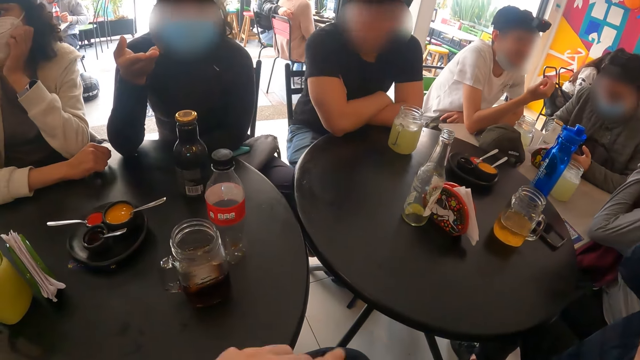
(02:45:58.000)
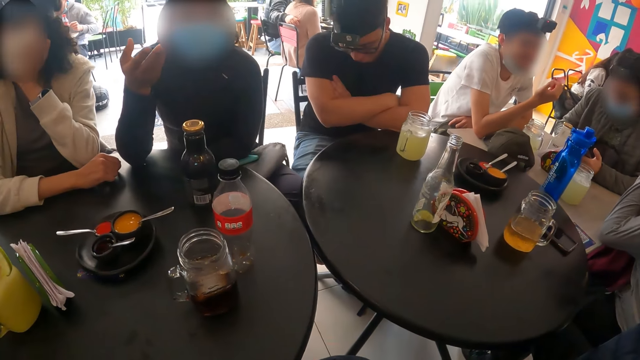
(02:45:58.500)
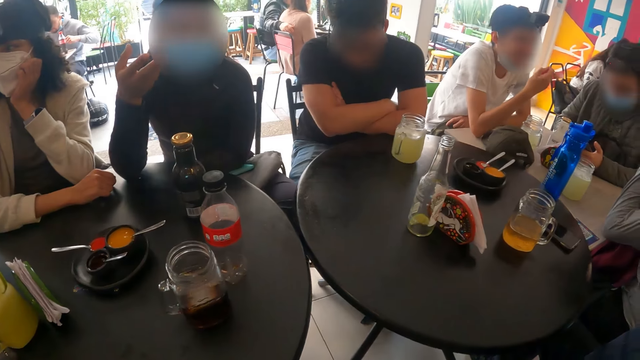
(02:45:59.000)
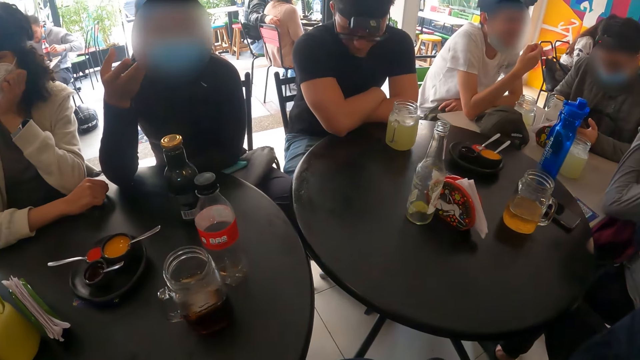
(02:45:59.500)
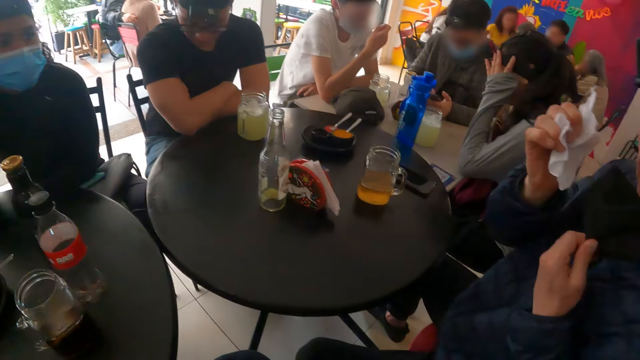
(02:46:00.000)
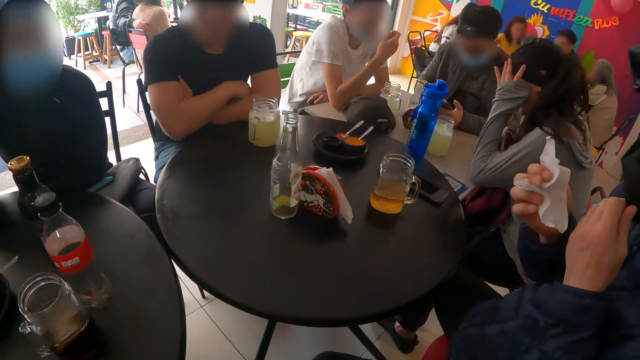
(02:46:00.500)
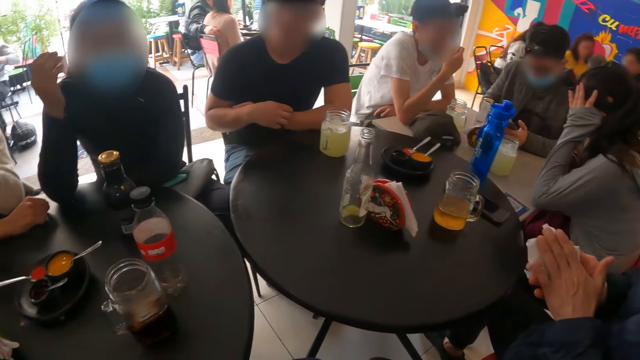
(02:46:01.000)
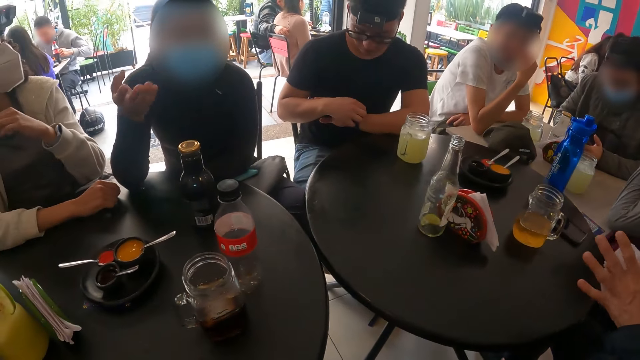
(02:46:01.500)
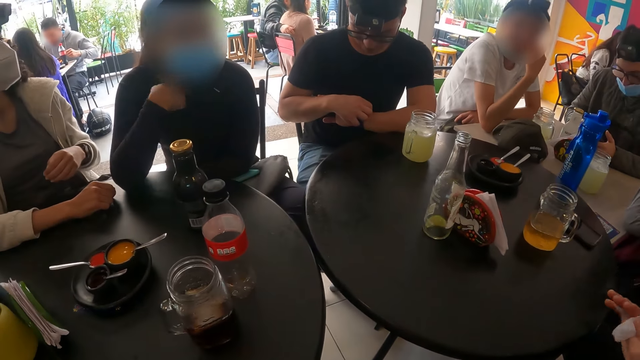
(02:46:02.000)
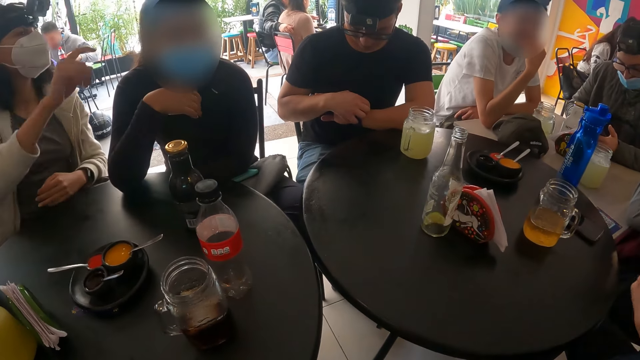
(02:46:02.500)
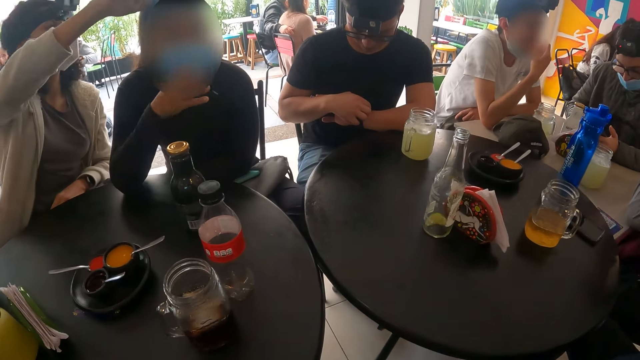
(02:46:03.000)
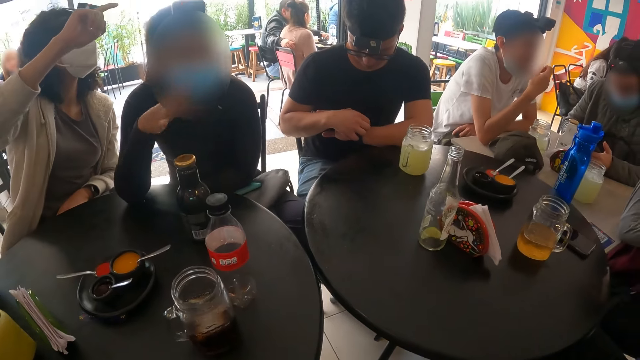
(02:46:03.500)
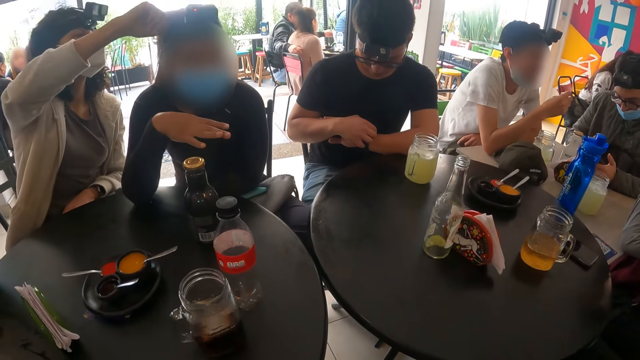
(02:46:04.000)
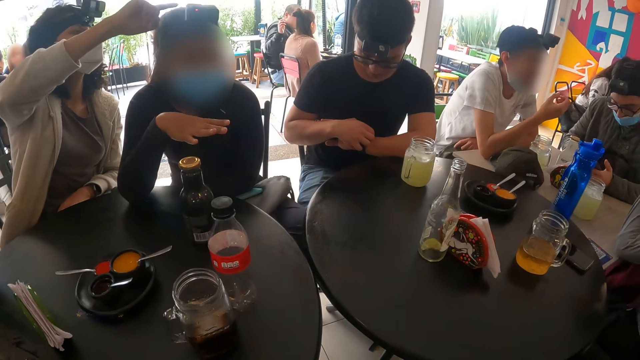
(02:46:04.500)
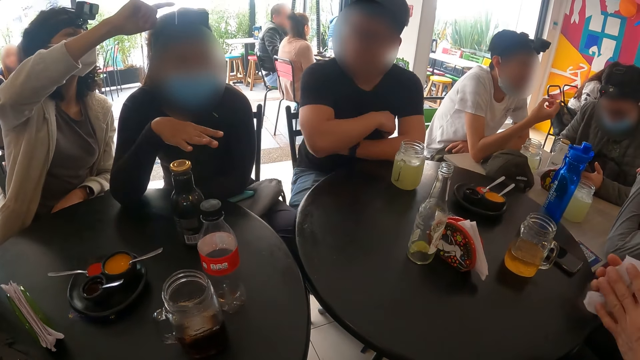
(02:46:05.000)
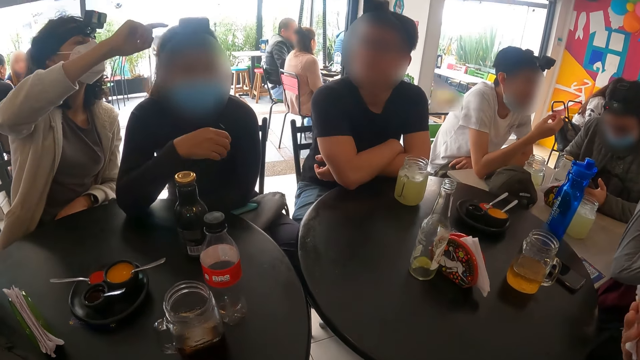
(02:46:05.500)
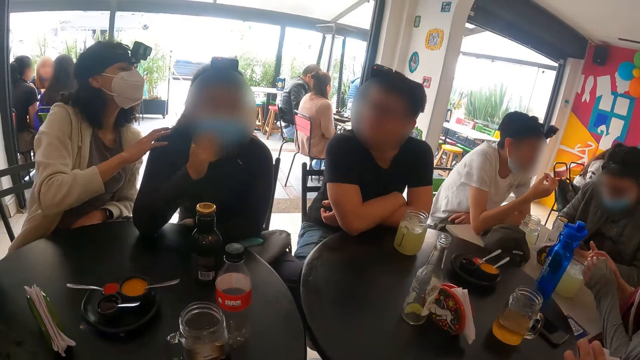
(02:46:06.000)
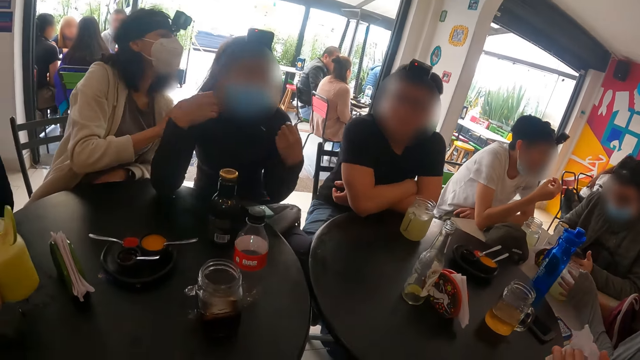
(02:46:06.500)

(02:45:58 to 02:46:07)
A man wipes the face with the serviette. The man wipes the hands with the serviette. Another person chats with friends.

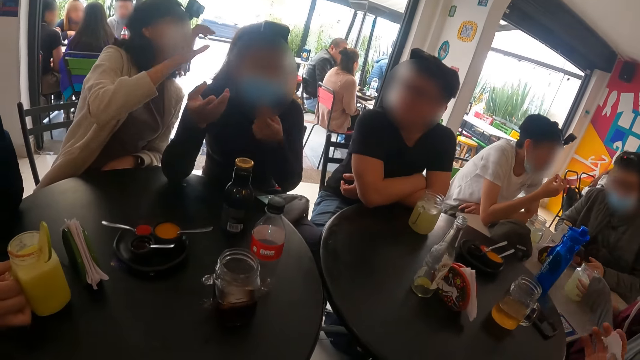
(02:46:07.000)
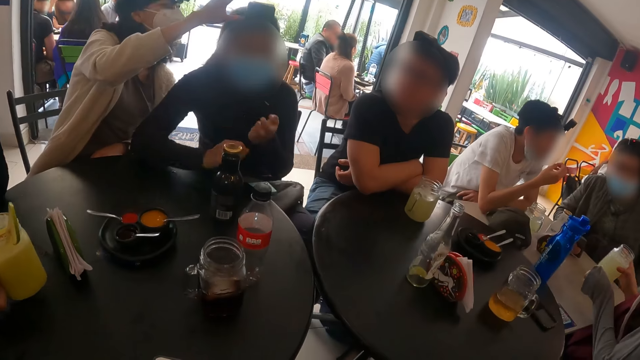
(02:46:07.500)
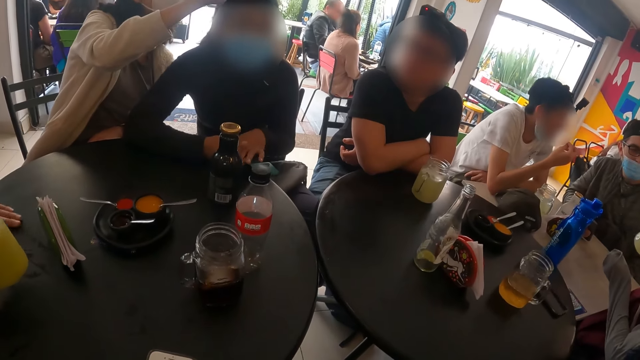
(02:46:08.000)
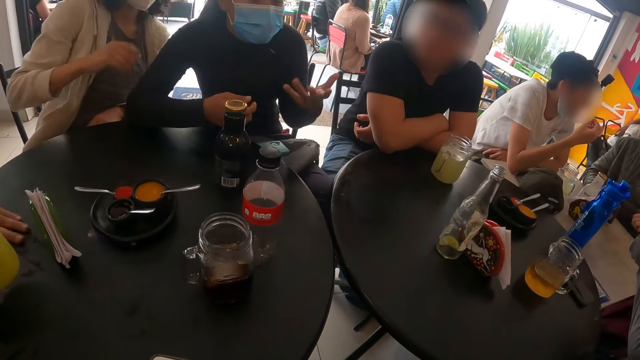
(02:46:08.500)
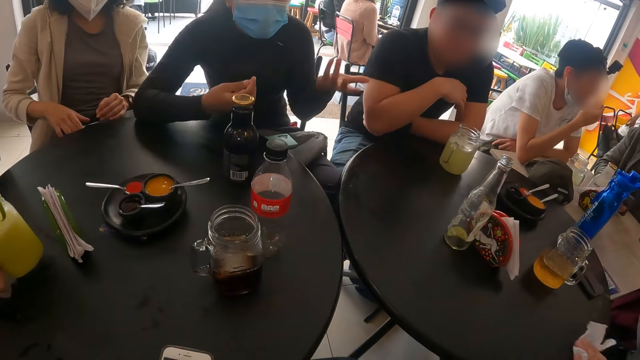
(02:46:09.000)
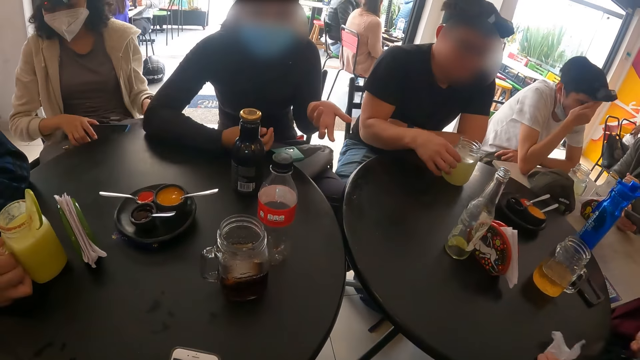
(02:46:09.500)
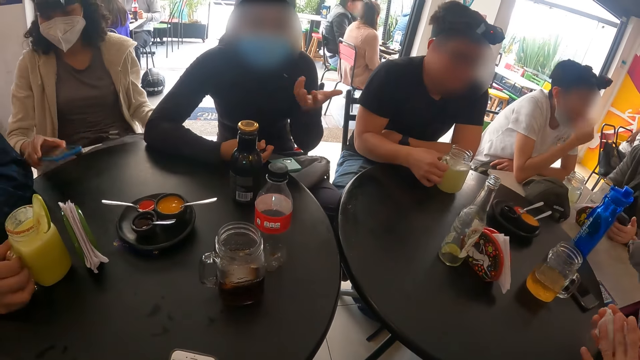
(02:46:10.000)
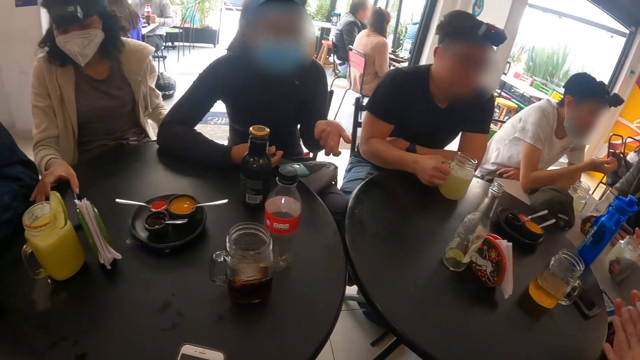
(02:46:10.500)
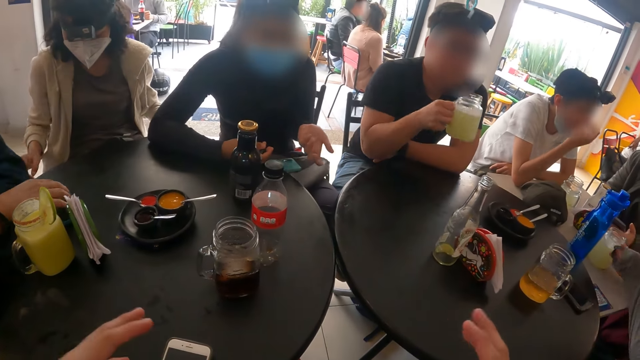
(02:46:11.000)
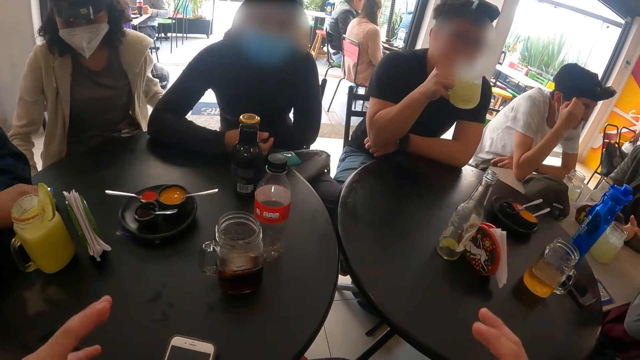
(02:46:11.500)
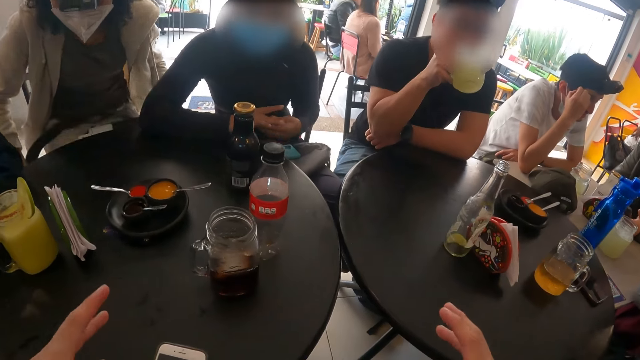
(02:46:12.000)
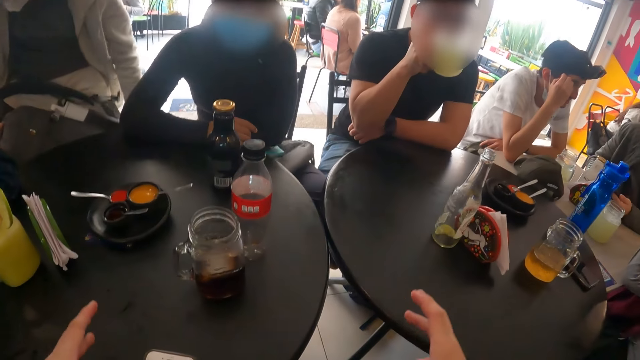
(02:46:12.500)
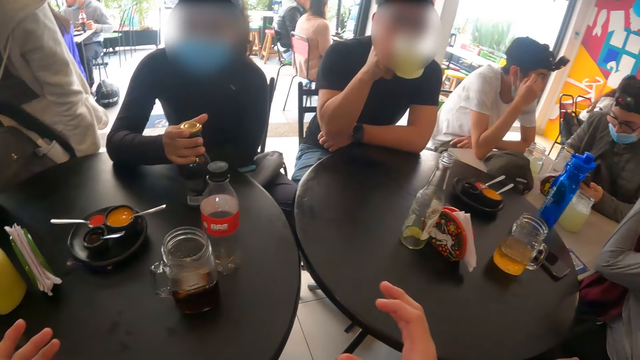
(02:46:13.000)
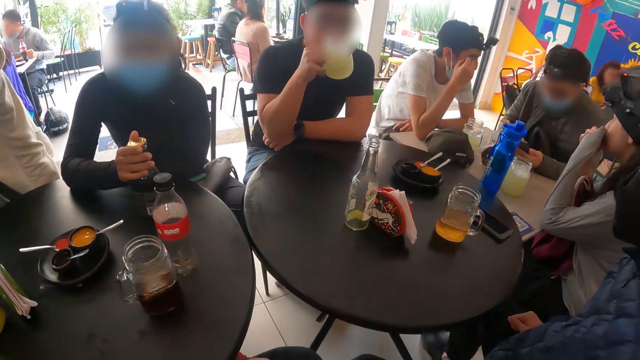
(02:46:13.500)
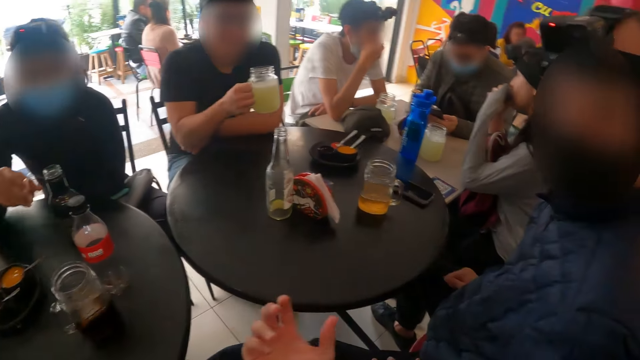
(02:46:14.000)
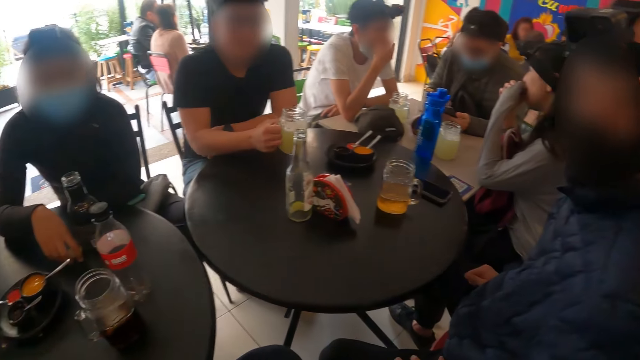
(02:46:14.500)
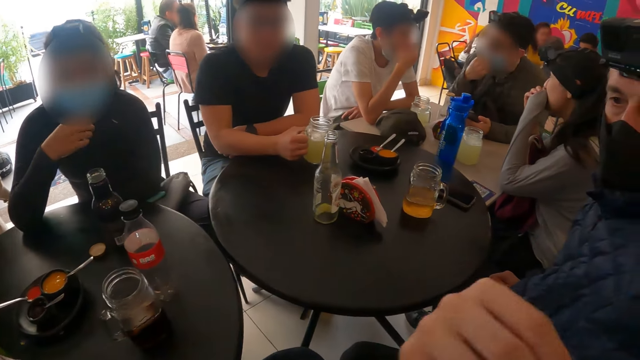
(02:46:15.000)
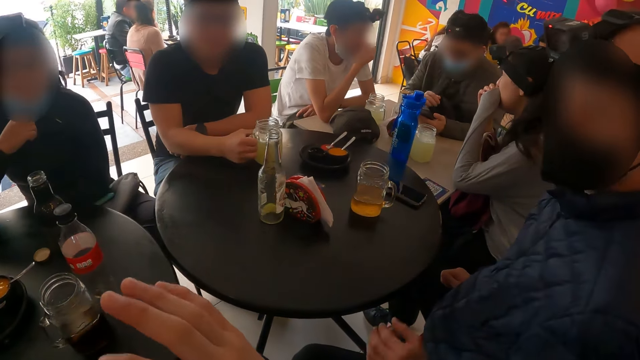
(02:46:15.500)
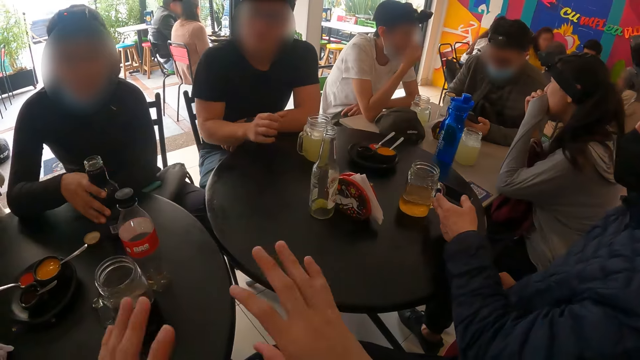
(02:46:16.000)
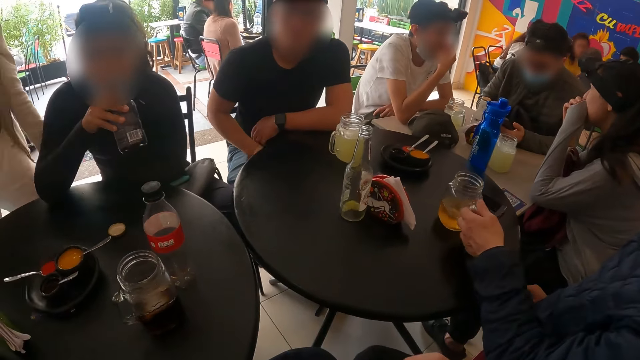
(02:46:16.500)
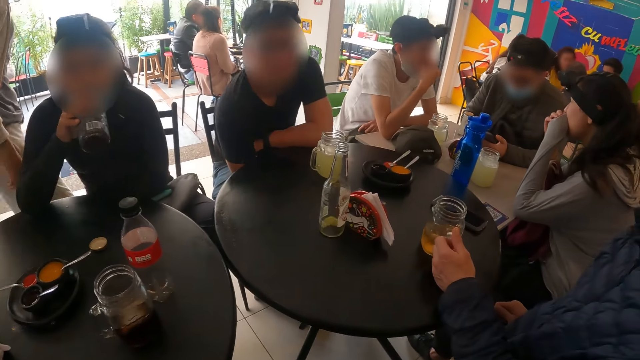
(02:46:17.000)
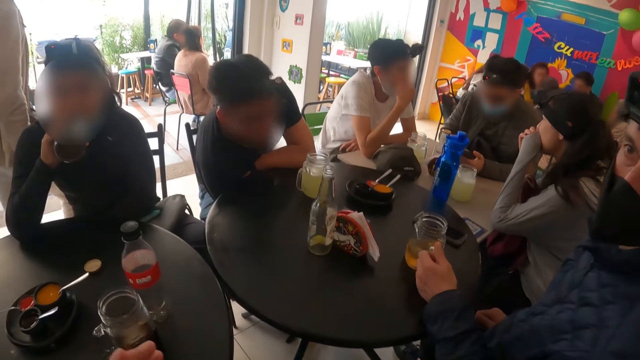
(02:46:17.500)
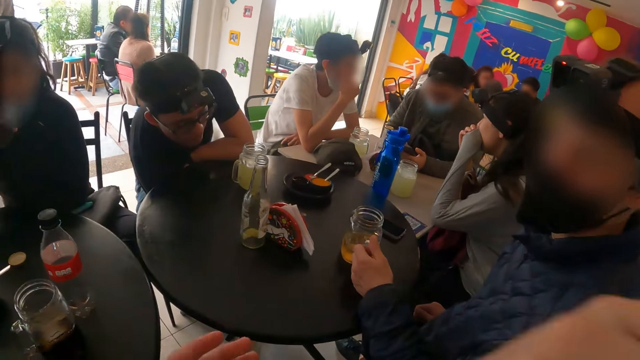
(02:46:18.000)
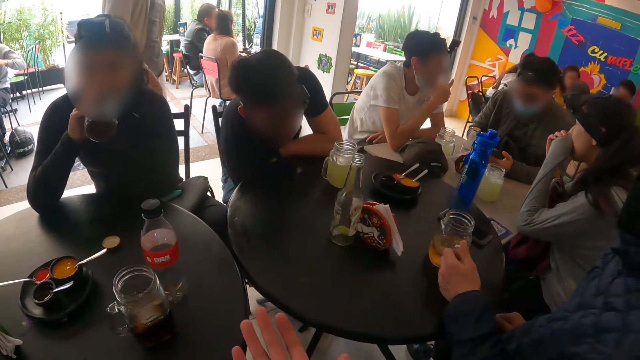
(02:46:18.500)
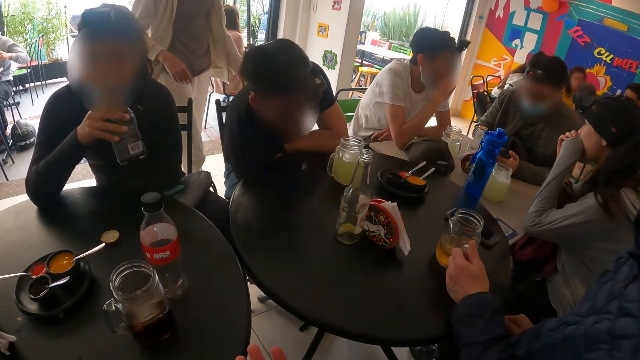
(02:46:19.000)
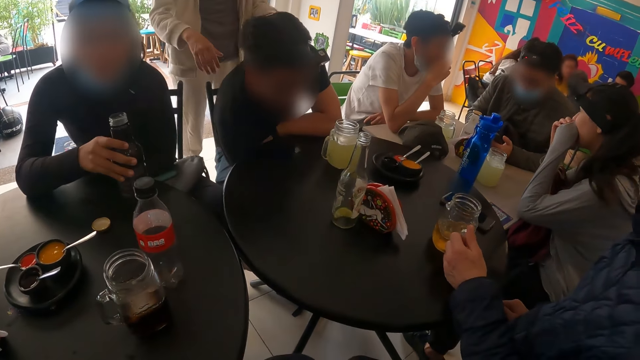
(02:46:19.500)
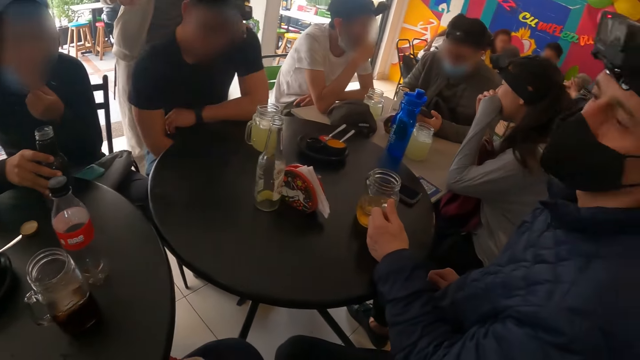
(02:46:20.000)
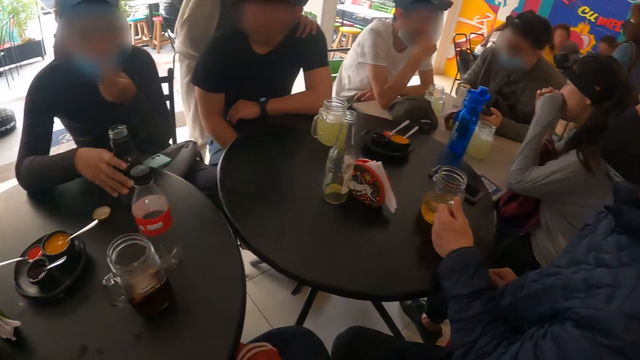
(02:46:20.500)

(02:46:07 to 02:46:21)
A person adjusts another person's camera. The first person moves a phone from the table. The camera wearer chats with friends. They talk to a man. The man holds the glass. The first person walks in the restaurant.
